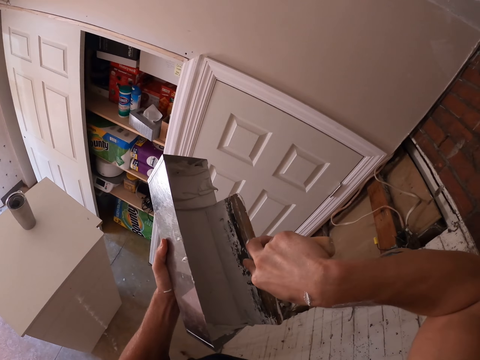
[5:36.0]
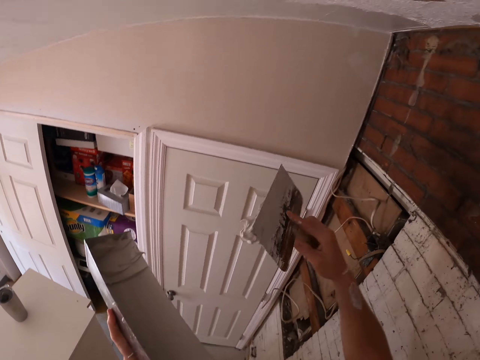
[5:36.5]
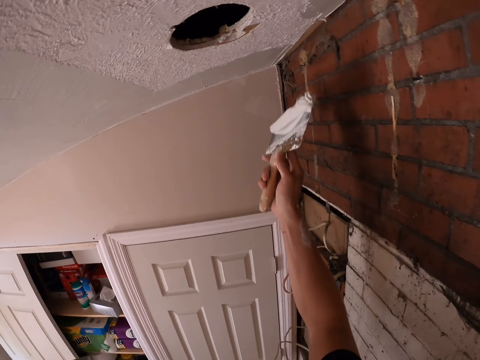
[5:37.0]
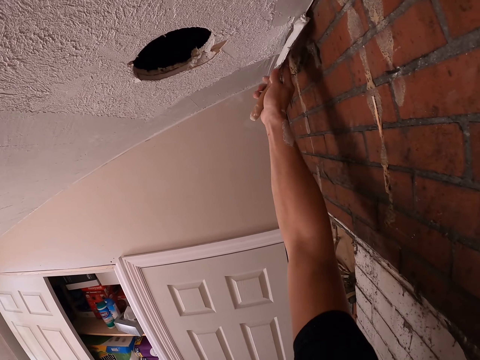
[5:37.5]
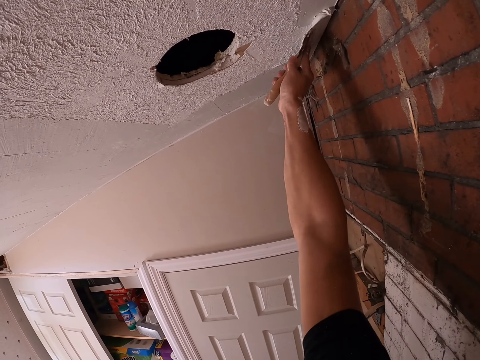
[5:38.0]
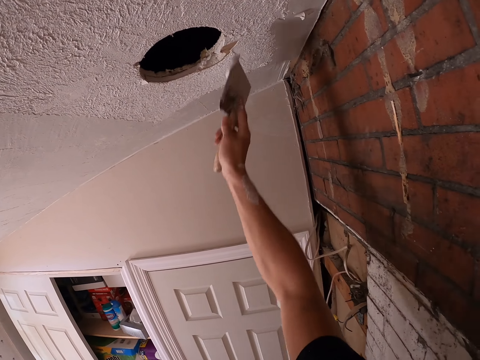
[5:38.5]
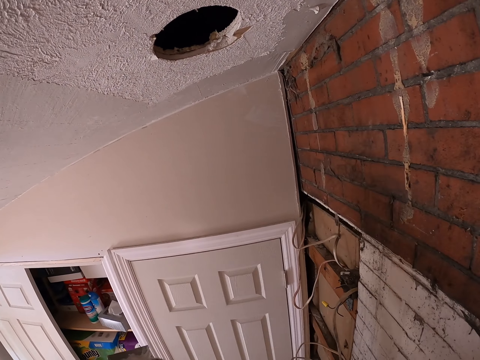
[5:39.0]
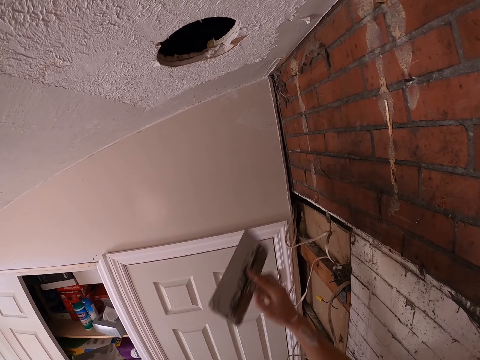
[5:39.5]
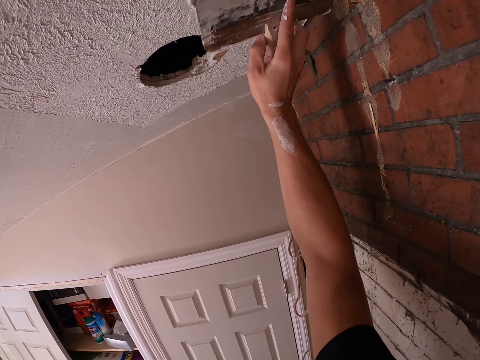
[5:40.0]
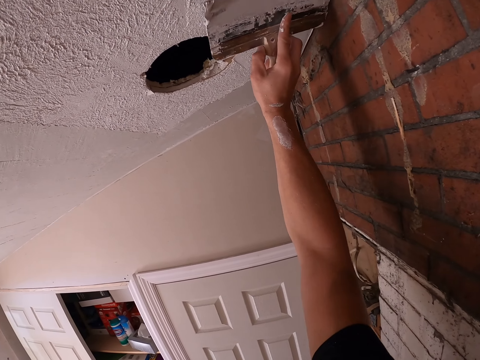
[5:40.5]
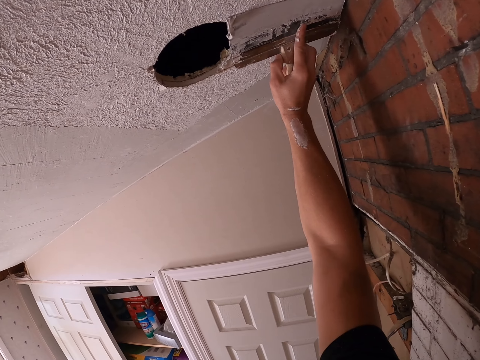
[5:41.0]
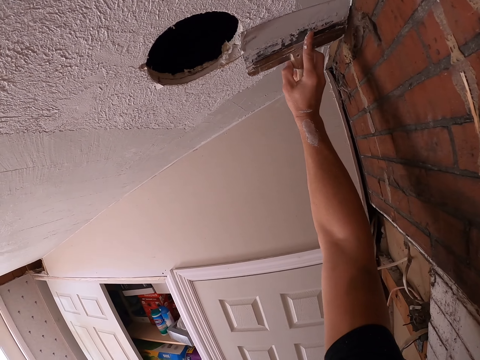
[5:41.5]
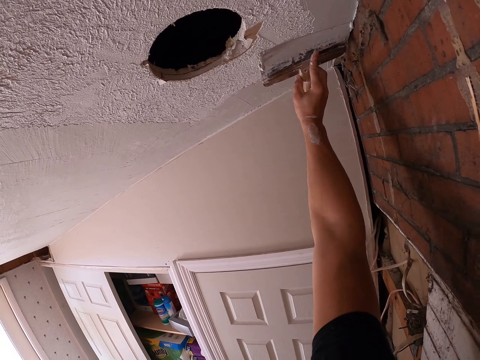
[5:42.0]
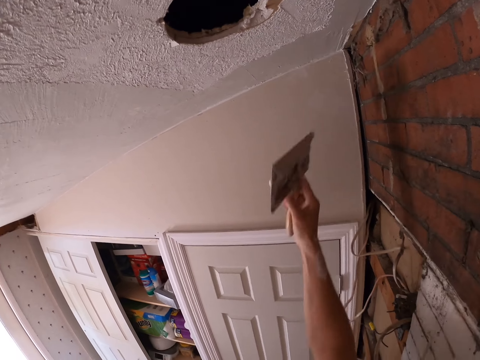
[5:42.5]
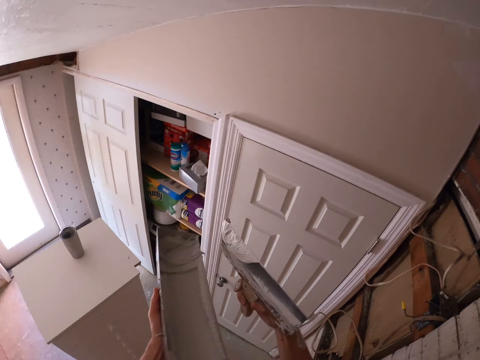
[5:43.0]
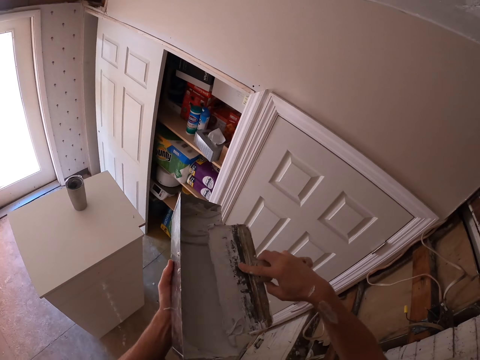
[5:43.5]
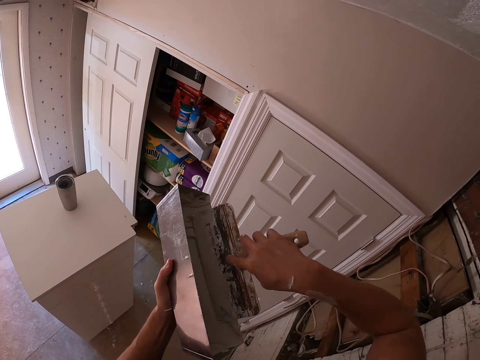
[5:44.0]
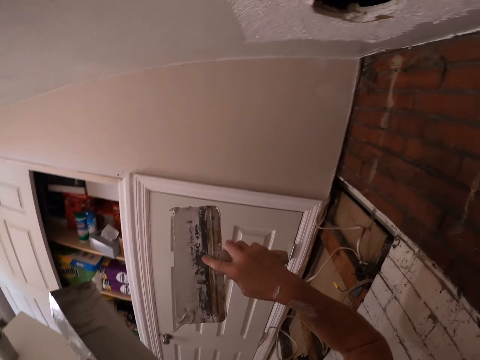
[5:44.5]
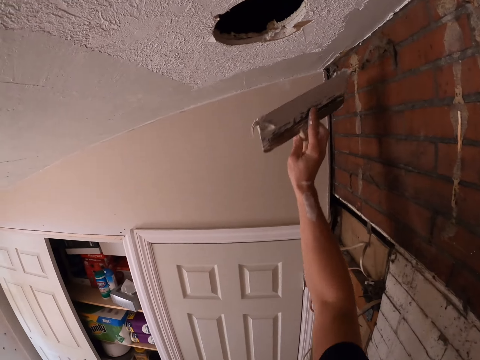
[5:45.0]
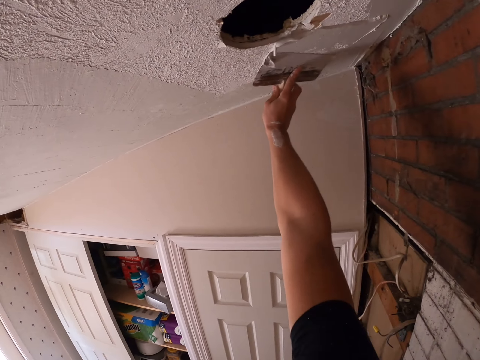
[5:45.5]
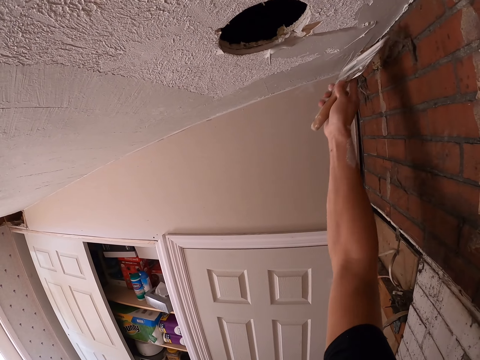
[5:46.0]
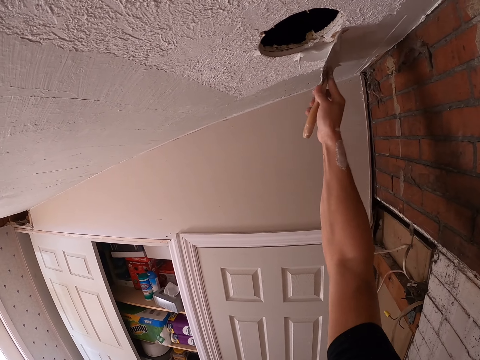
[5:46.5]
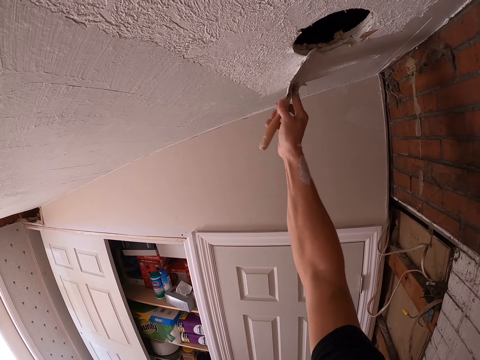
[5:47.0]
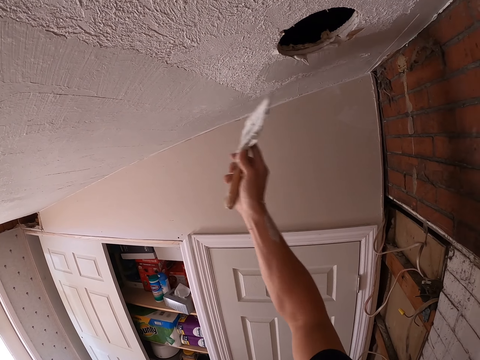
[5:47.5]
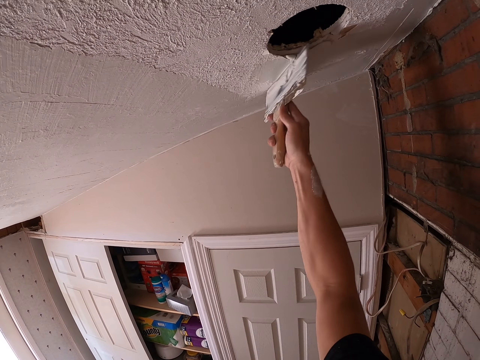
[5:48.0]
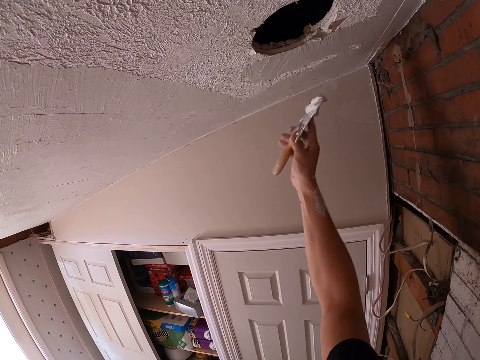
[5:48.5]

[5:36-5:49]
The camera wearer picks the paint with a brush from a container. They plaster the ceiling using a putty plaster. They paint the wall with a paint brush. They remove the paint brush from the wall. They wipe the brush with the container. They paint the wall with the paint brush. They stare at the brush in the right hand. They wipe the brush with the container. They pick the paint with the brush from the container. They plaster the ceiling using the putty plaster. They paint the wall with the paint brush.

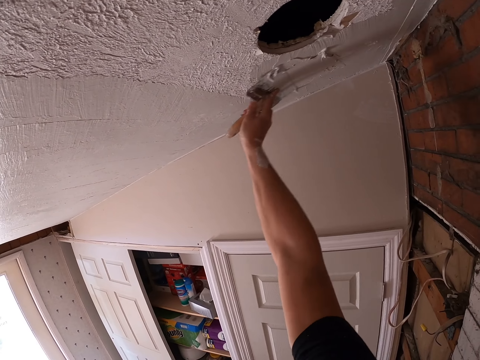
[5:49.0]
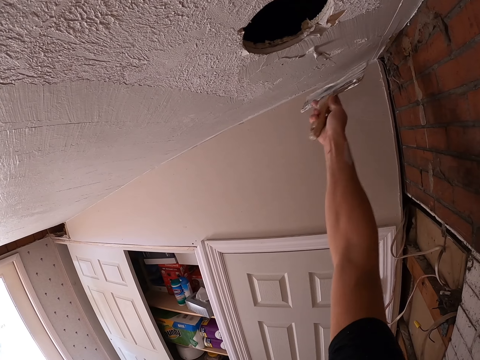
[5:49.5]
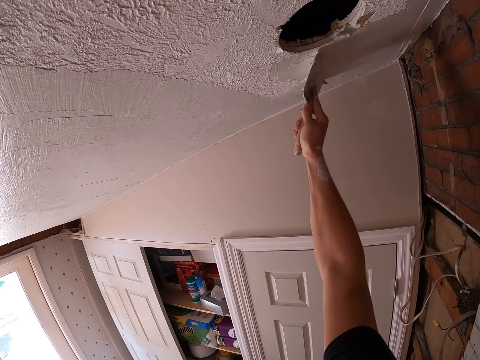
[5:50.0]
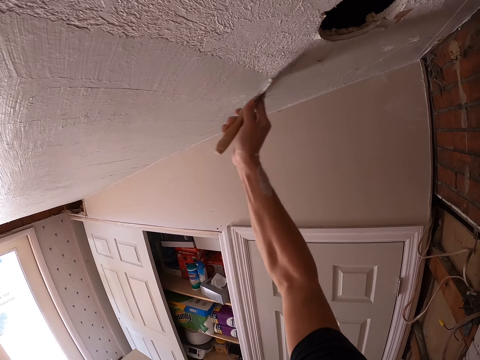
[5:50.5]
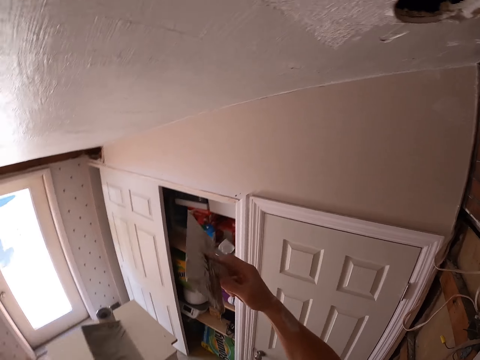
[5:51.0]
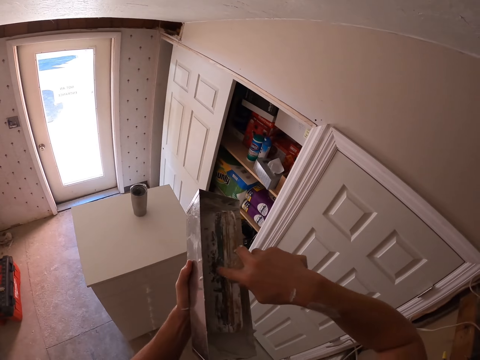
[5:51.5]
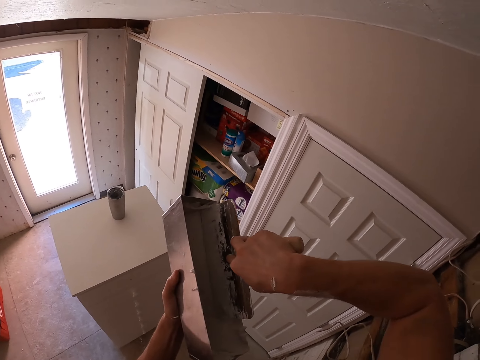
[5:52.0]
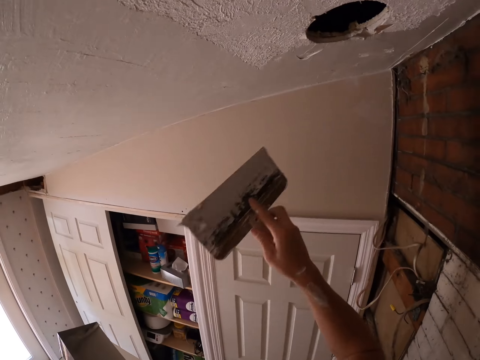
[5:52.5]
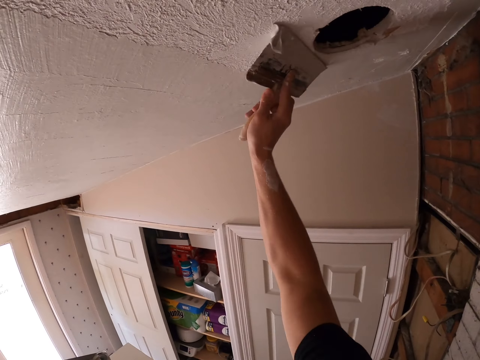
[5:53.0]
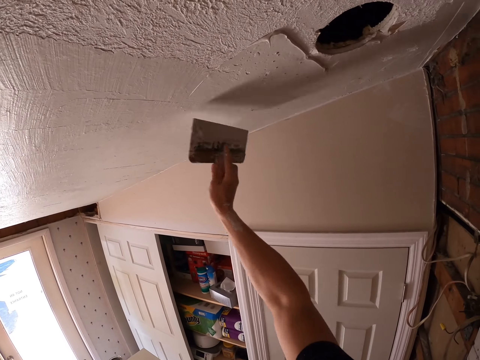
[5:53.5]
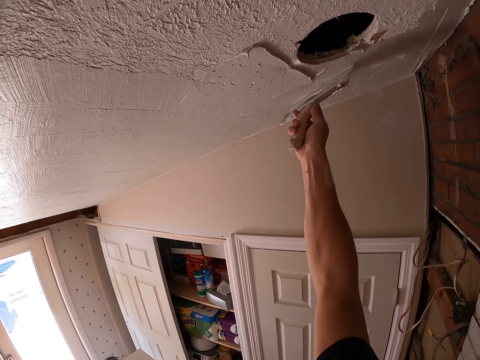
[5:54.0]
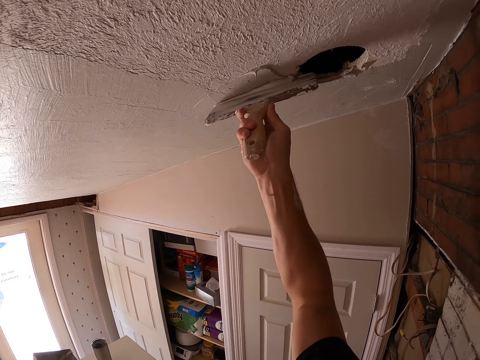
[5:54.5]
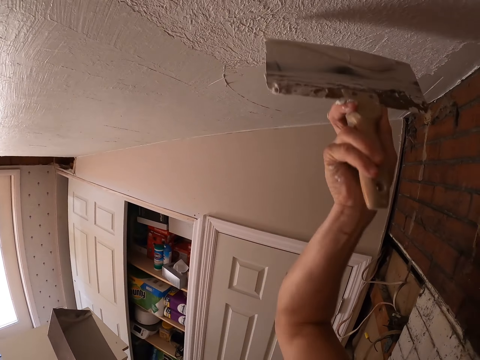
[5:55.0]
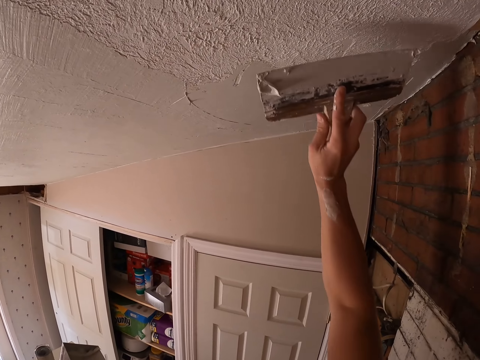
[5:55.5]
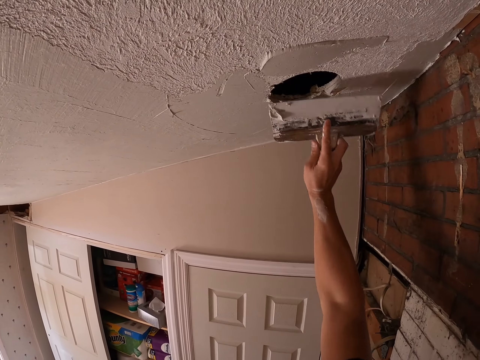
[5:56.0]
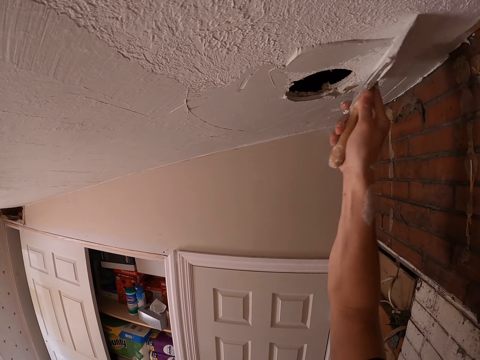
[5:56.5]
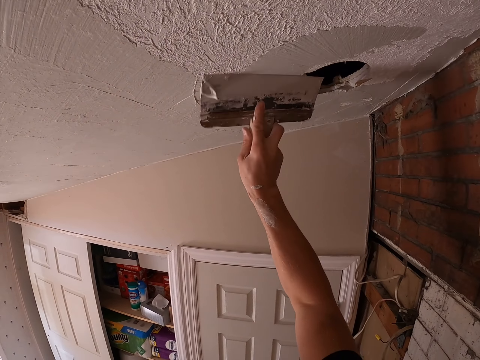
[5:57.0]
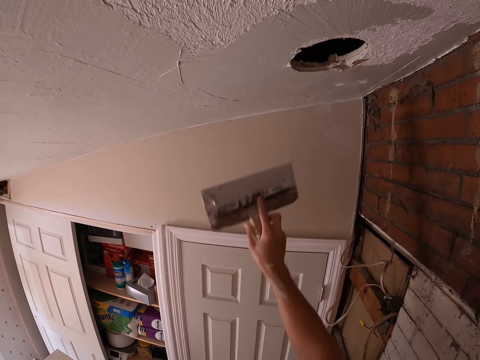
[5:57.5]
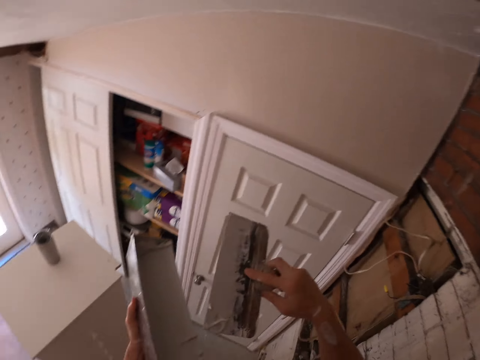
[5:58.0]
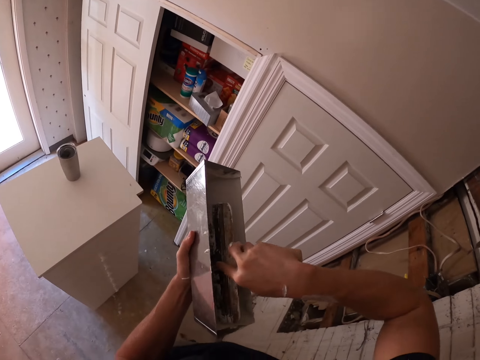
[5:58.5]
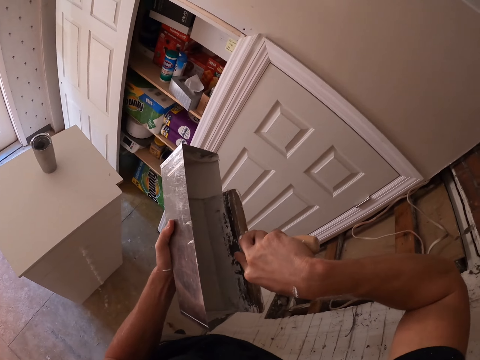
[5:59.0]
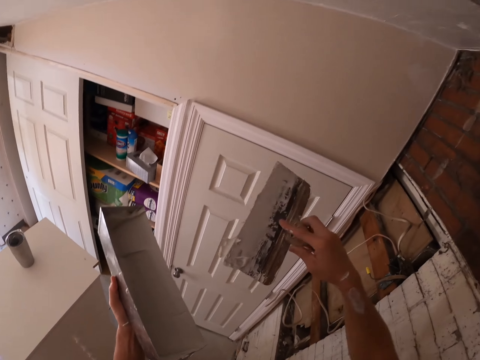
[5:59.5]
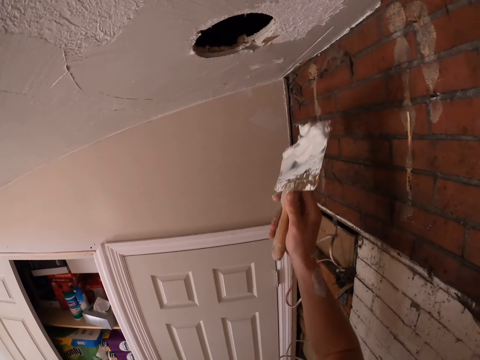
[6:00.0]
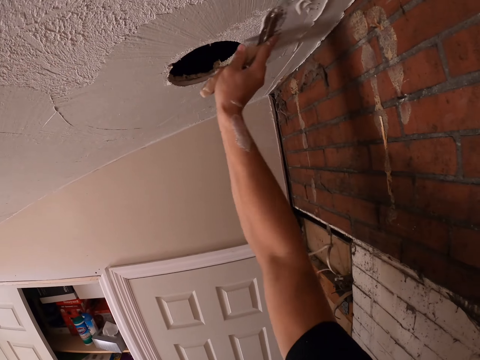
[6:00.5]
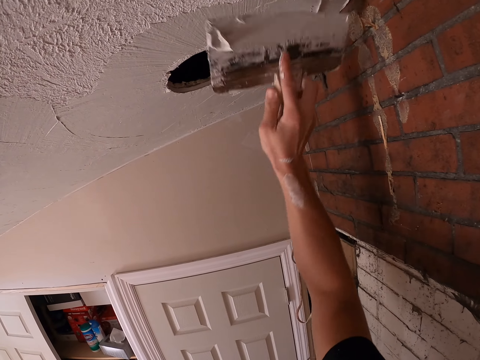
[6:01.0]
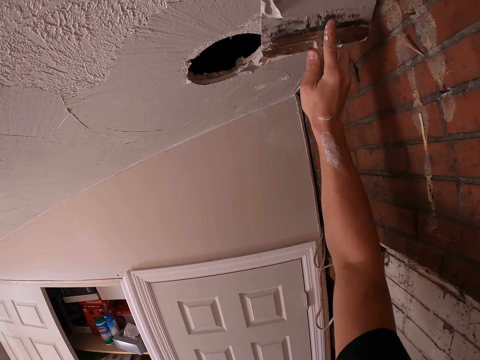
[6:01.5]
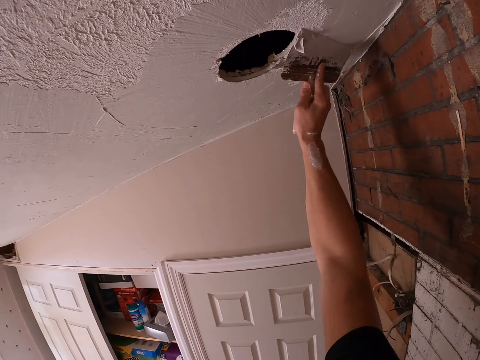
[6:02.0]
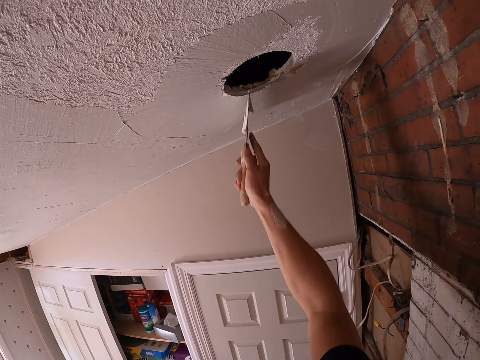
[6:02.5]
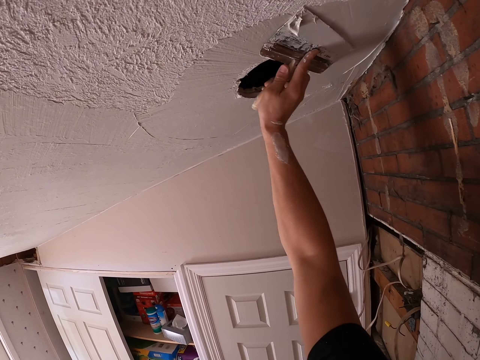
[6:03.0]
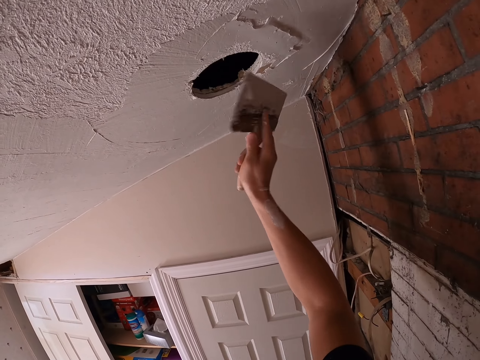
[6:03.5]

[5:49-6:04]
The camera wearer removes the paint brush from the wall. They pick the paint with the brush from a container. They plaster the ceiling using a putty plaster. They paint the wall with the paint brush. They pick the paint with the brush from the container. They plaster the ceiling using the putty plaster. They paint the wall with the paint brush.
